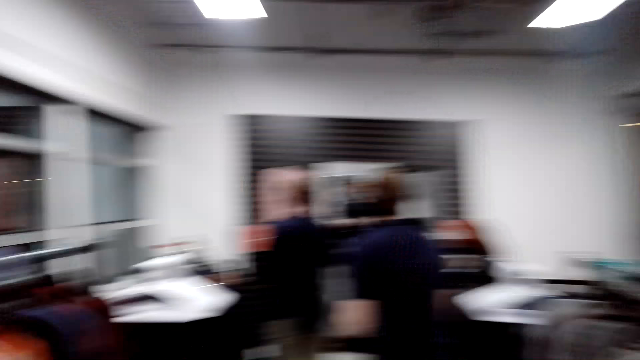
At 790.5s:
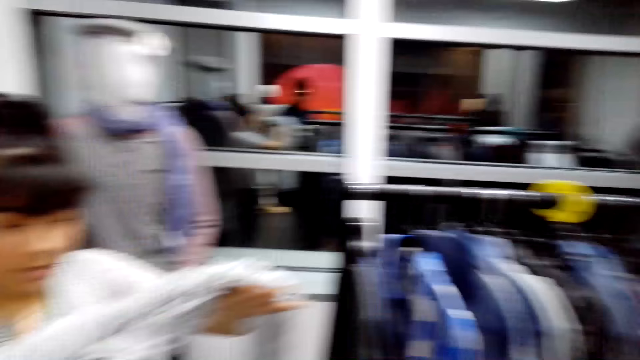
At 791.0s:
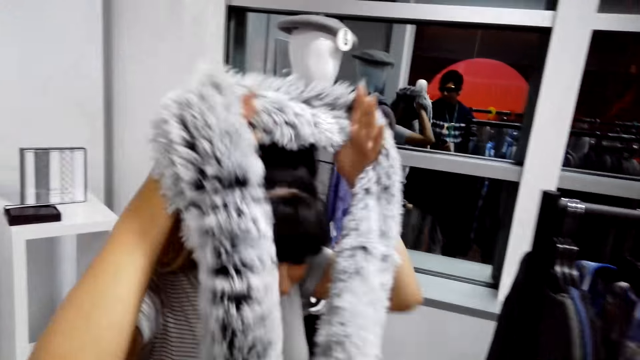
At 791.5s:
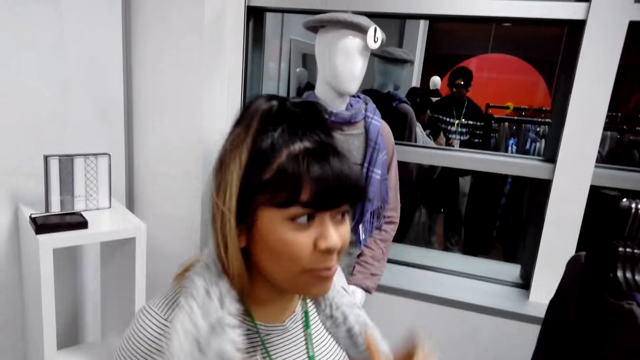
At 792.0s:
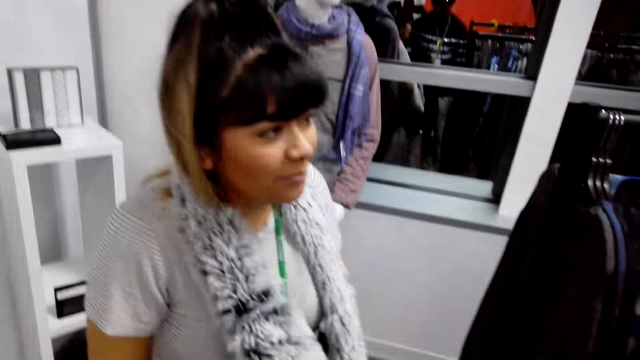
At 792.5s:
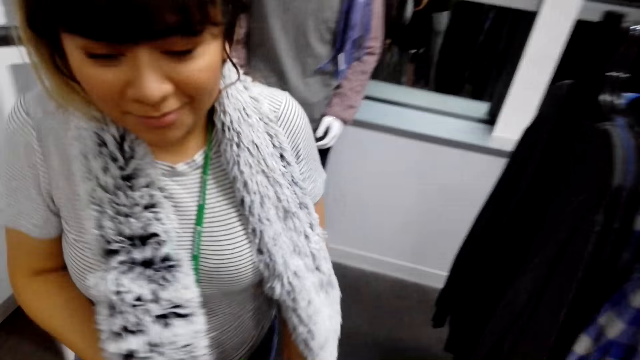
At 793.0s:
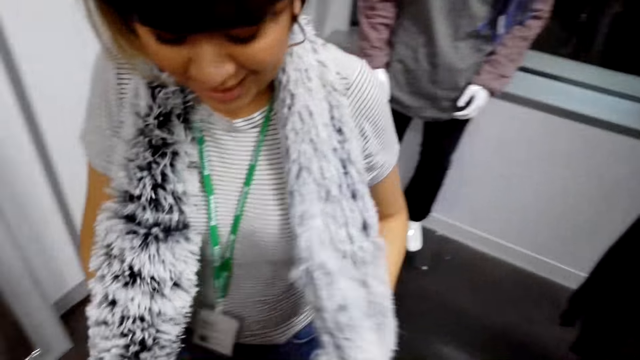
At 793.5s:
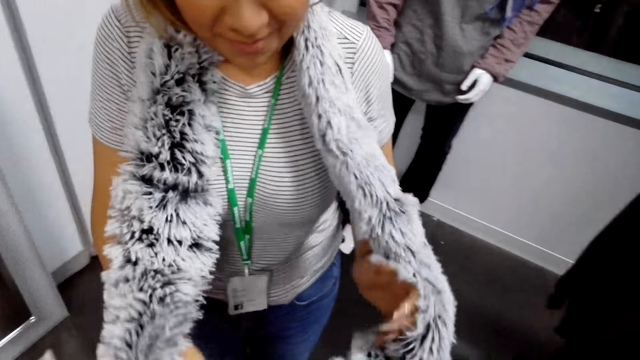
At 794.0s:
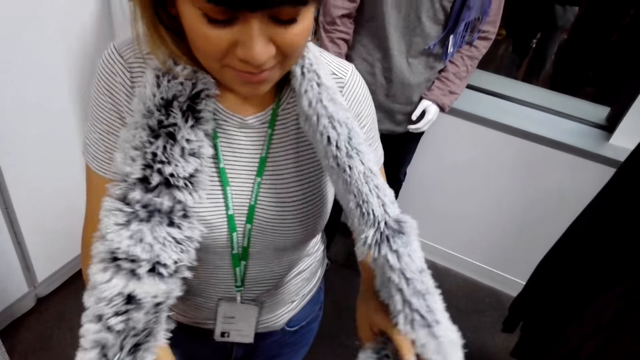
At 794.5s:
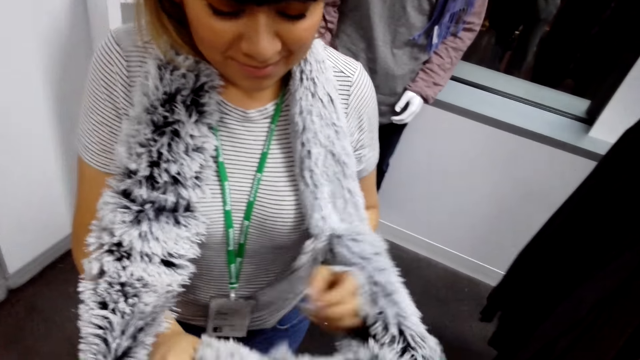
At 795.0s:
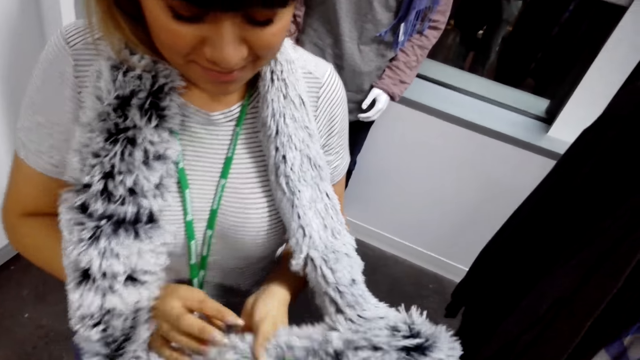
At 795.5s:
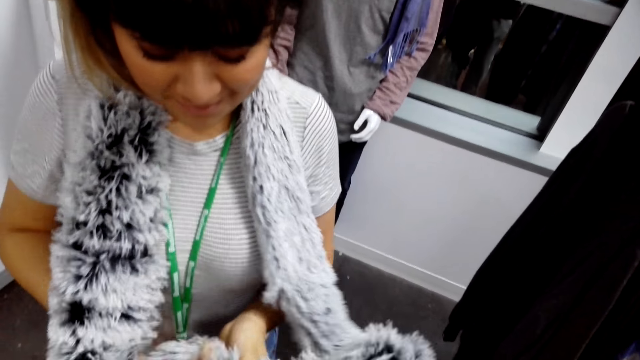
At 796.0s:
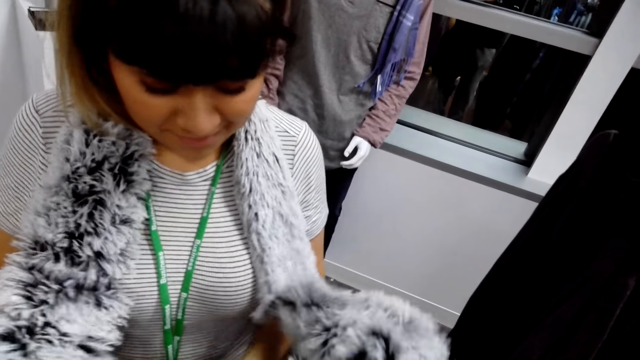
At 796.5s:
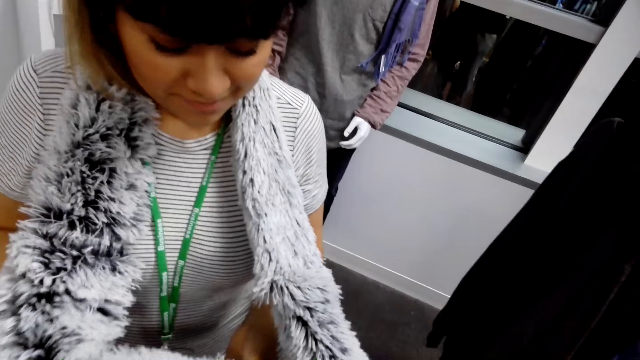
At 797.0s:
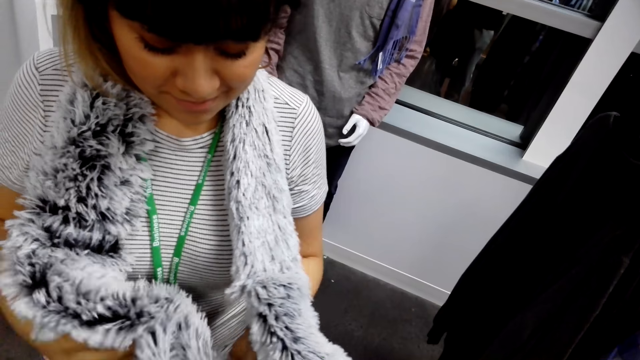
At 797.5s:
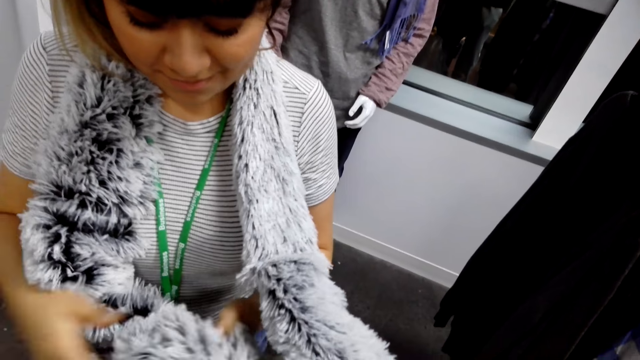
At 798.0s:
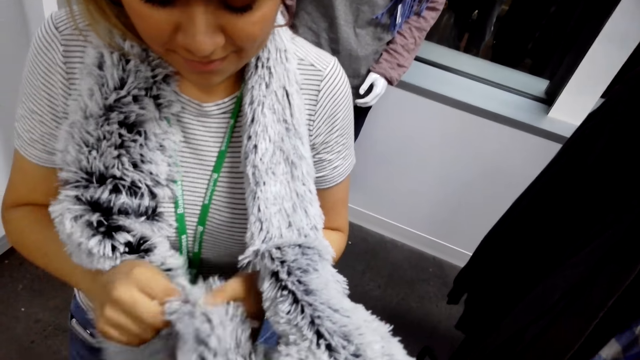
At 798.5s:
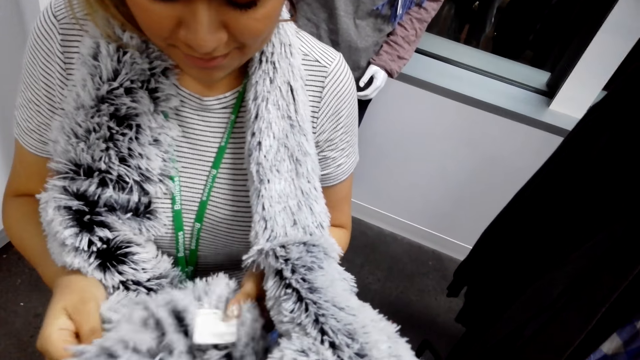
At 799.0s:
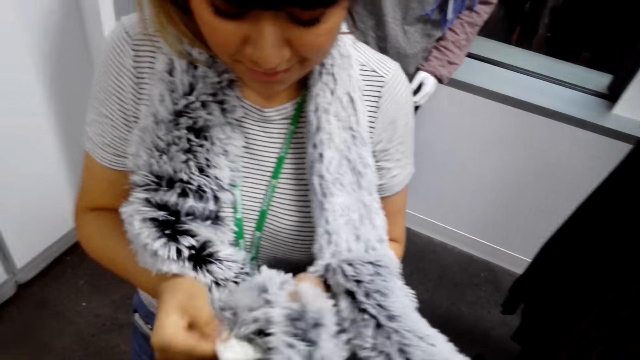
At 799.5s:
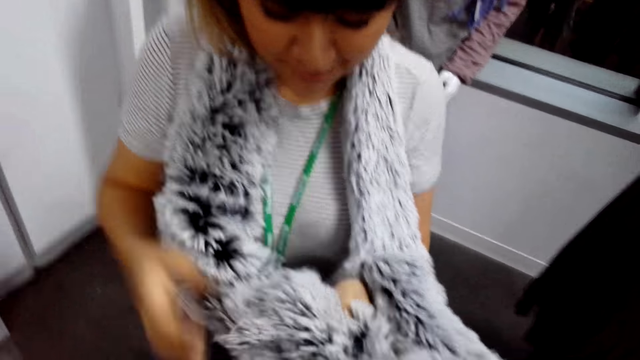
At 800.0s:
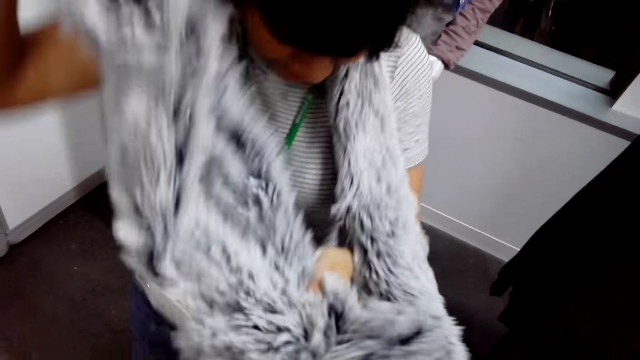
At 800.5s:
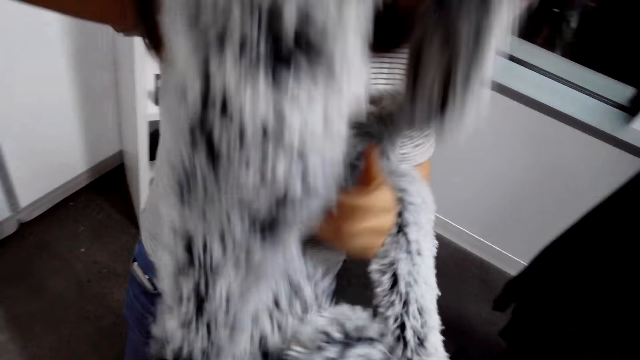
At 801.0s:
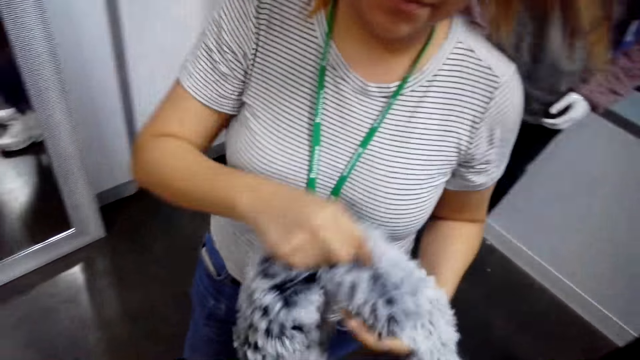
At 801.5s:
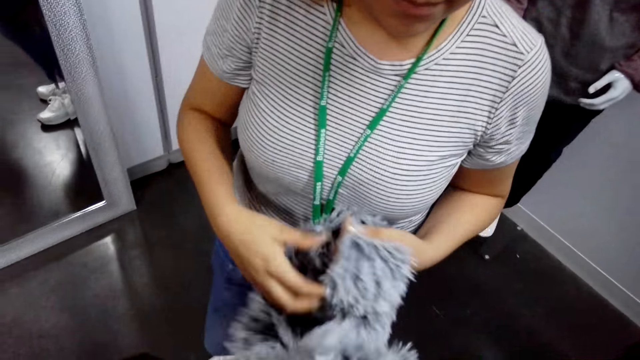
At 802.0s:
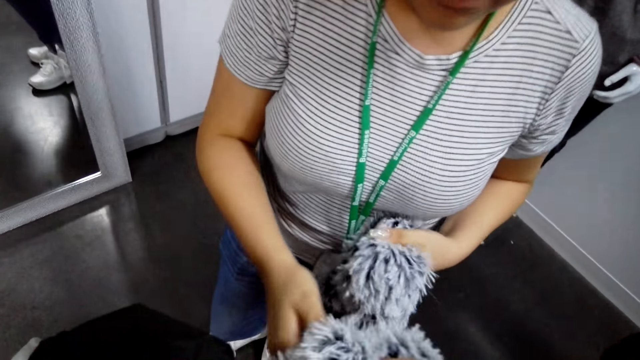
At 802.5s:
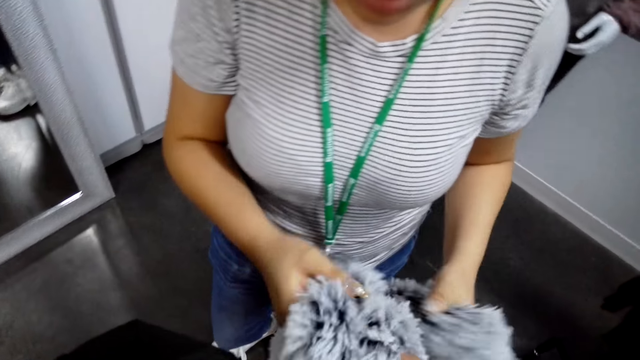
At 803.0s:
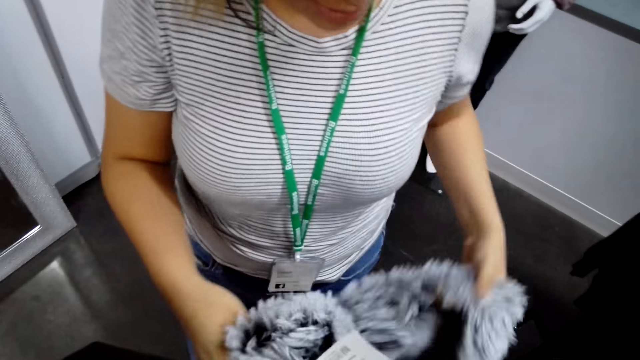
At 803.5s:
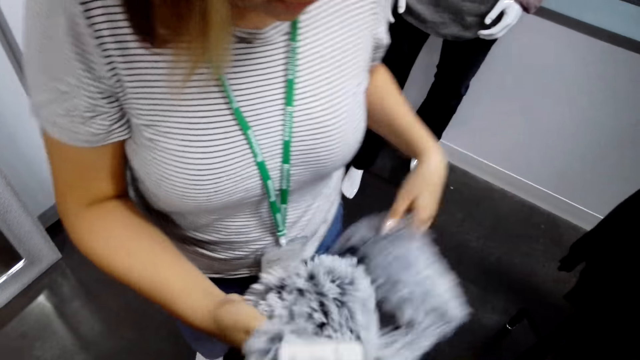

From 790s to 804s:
The camera wearer walks in the shop. They stare at a lady. The lady puts on the scarf. The camera wearer touches the scarf. The lady touches the scarf, removes the scarf with the right hand and holds the scarf with both hands.

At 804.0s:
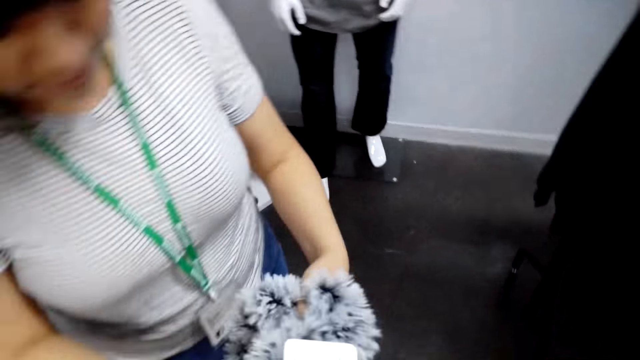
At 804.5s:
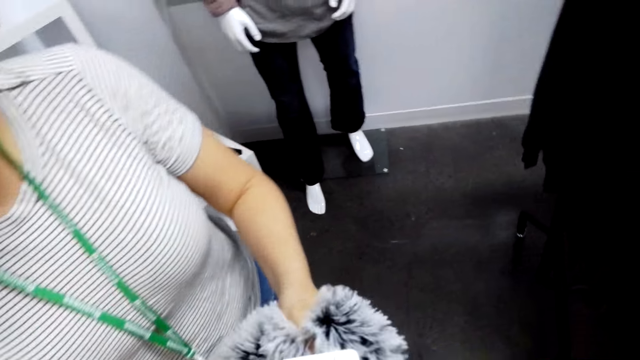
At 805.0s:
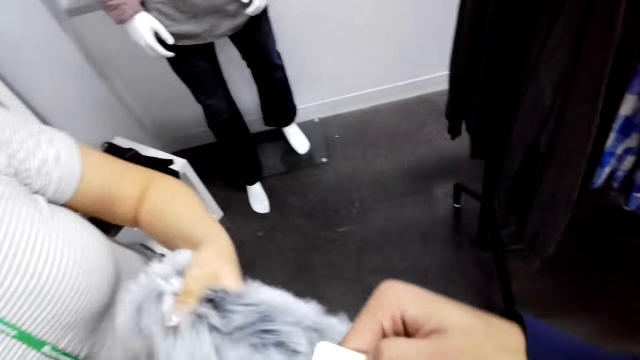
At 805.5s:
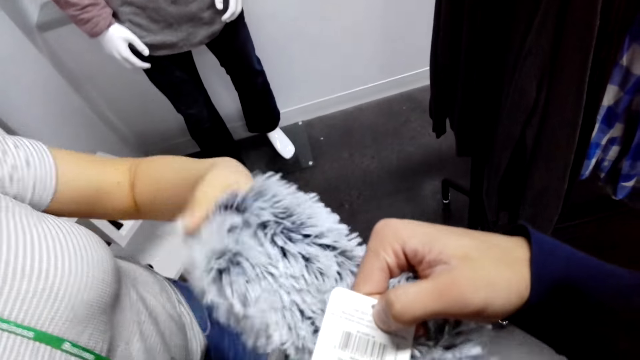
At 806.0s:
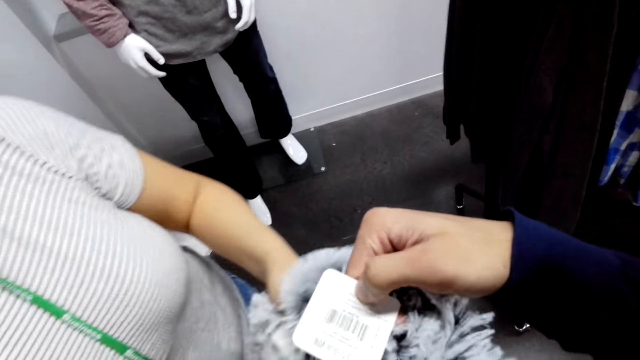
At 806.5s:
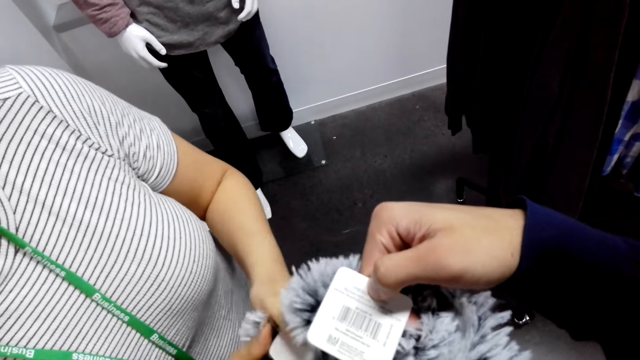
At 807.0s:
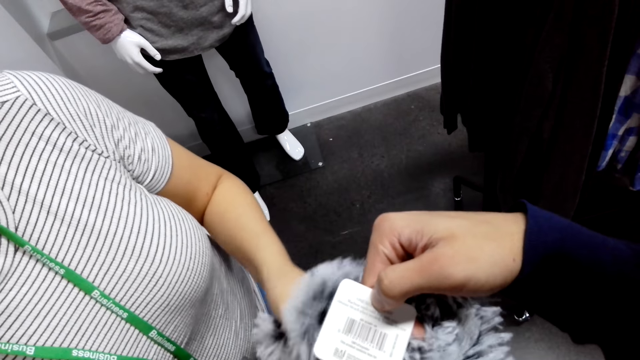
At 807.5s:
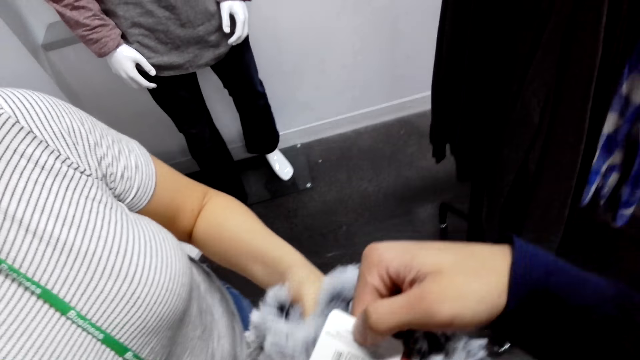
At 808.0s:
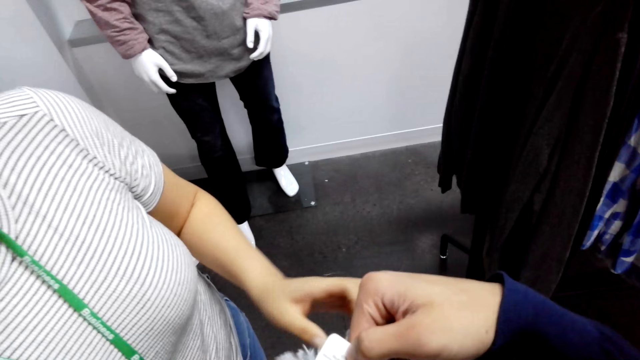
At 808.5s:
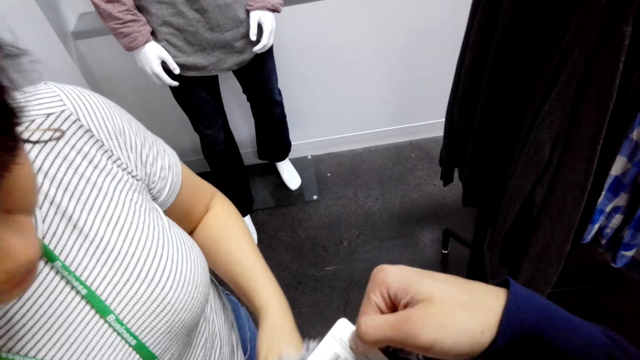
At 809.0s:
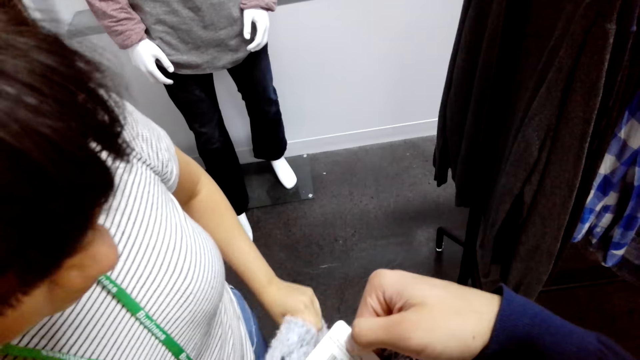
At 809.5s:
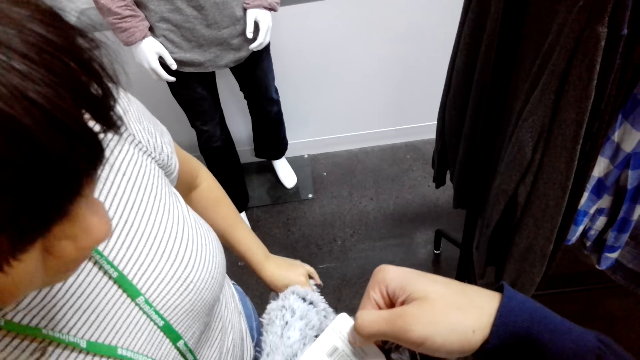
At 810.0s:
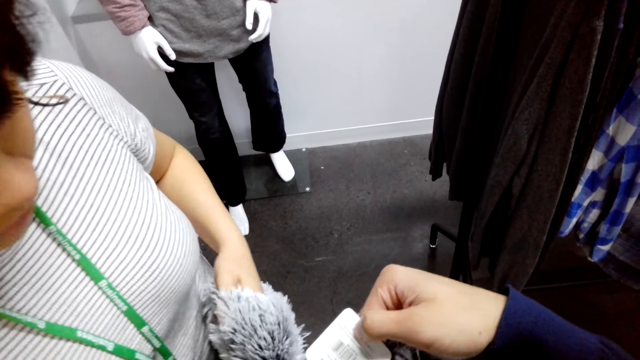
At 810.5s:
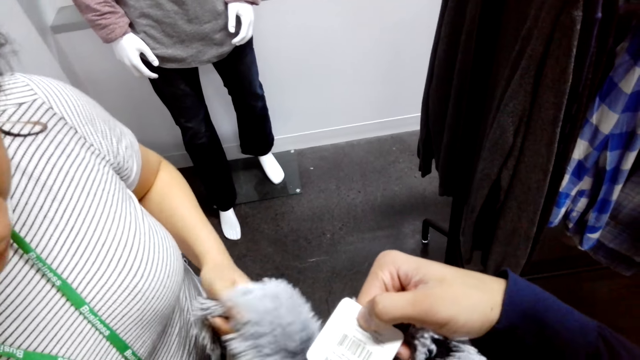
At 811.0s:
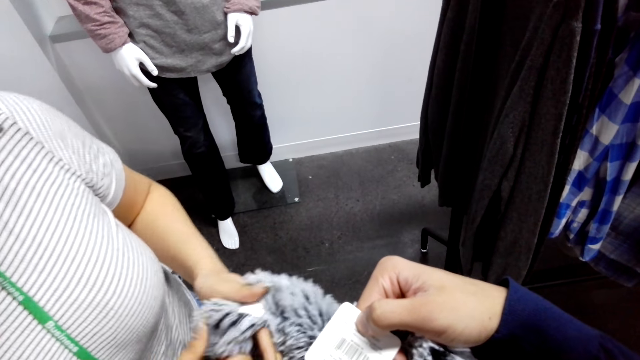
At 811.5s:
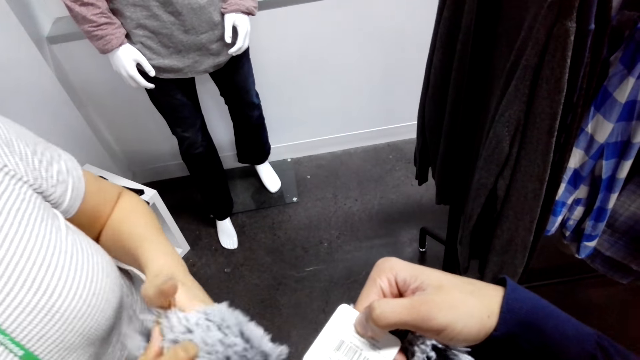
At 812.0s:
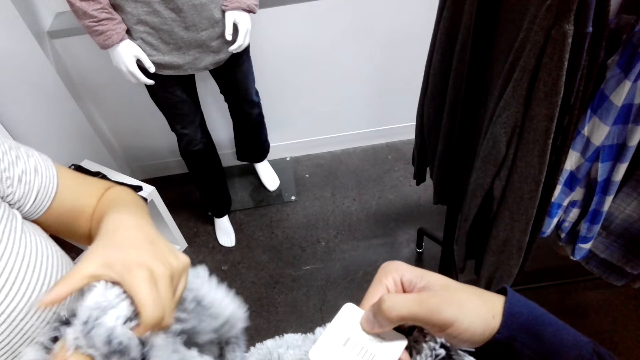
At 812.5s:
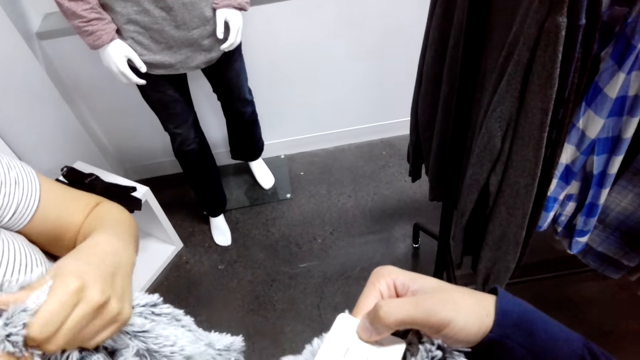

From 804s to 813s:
The camera wearer touches the scarf. They stare at the tag.
